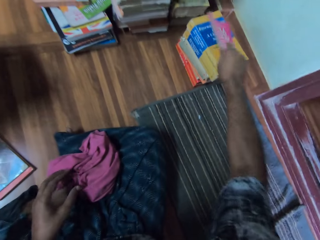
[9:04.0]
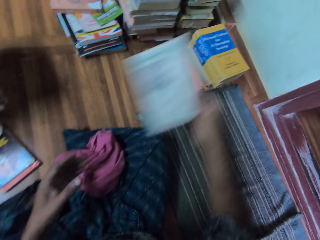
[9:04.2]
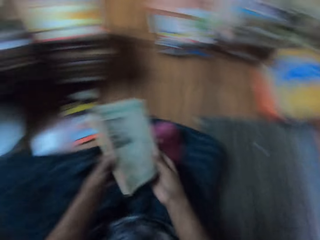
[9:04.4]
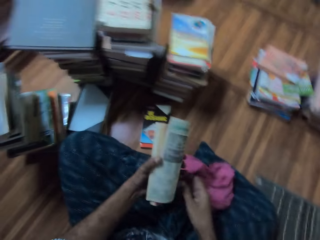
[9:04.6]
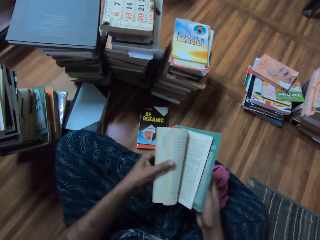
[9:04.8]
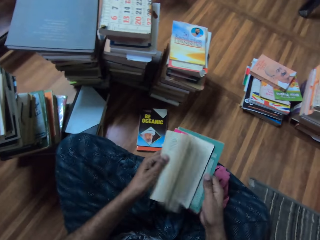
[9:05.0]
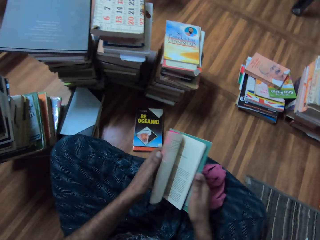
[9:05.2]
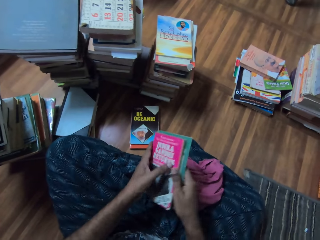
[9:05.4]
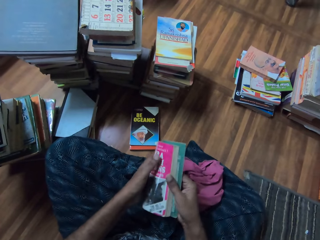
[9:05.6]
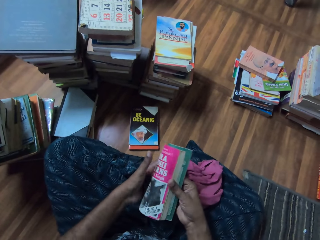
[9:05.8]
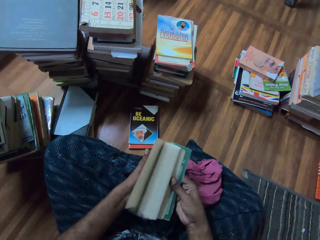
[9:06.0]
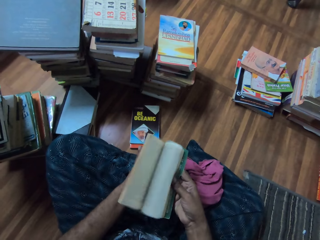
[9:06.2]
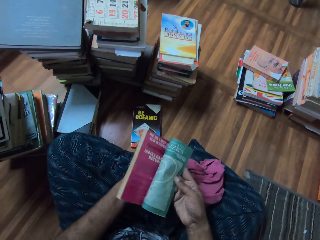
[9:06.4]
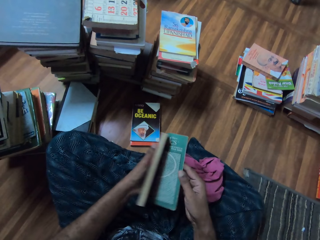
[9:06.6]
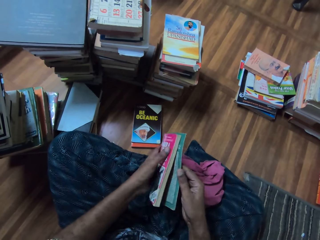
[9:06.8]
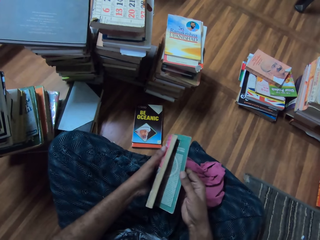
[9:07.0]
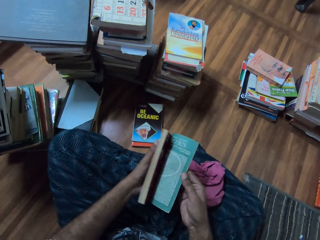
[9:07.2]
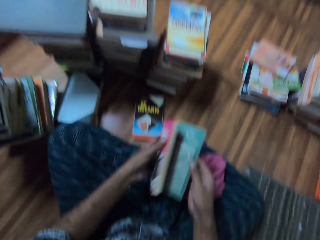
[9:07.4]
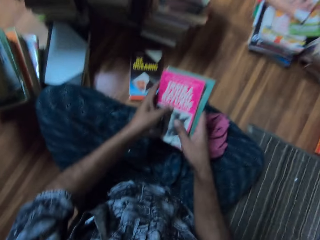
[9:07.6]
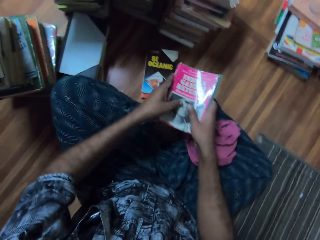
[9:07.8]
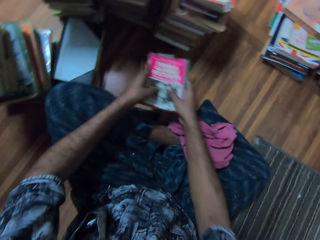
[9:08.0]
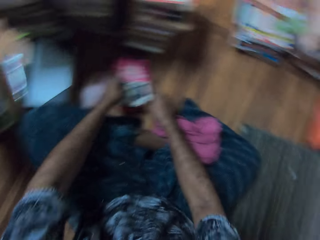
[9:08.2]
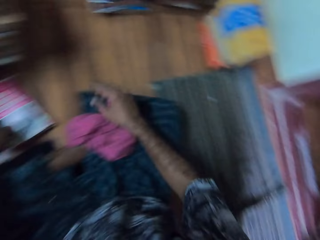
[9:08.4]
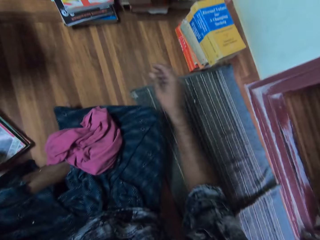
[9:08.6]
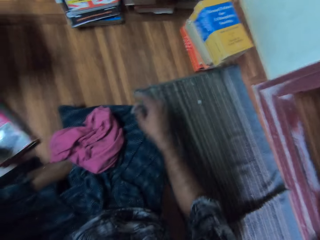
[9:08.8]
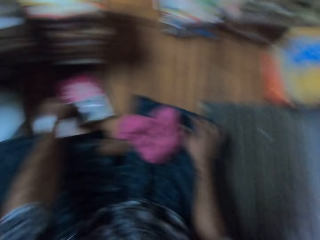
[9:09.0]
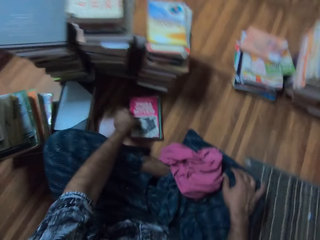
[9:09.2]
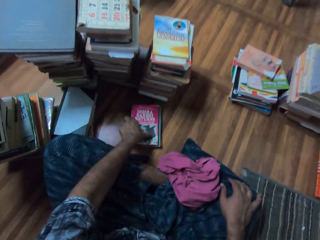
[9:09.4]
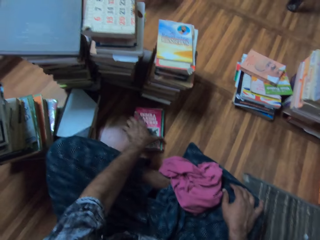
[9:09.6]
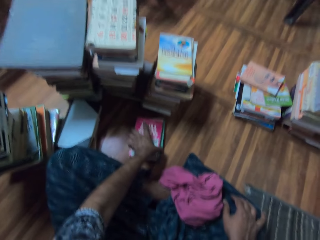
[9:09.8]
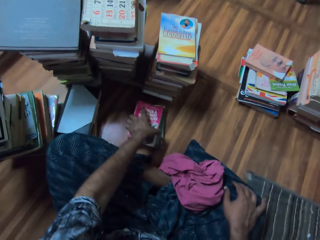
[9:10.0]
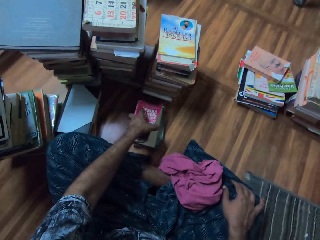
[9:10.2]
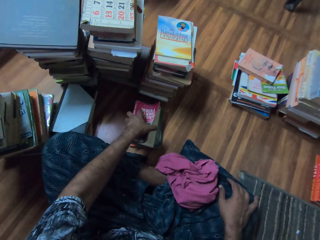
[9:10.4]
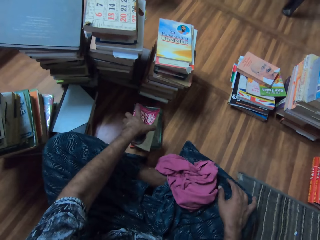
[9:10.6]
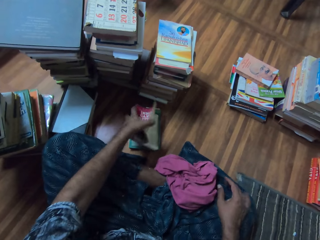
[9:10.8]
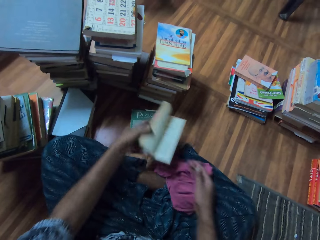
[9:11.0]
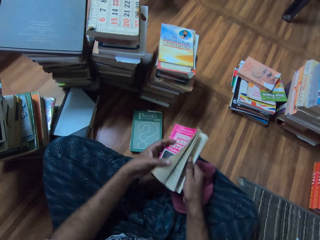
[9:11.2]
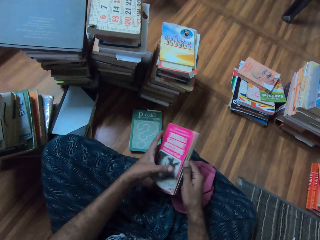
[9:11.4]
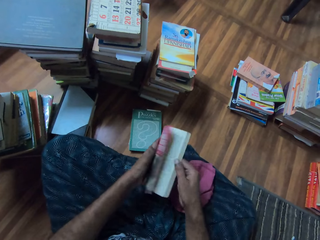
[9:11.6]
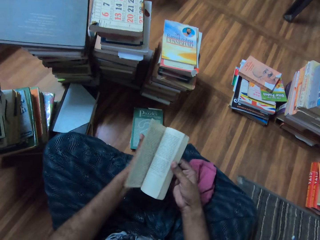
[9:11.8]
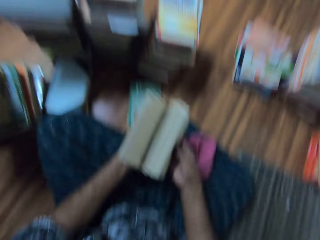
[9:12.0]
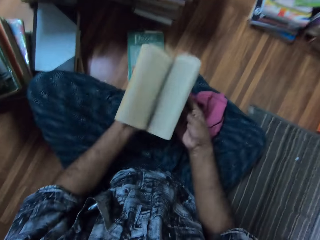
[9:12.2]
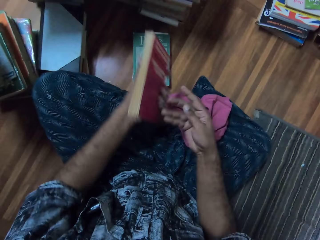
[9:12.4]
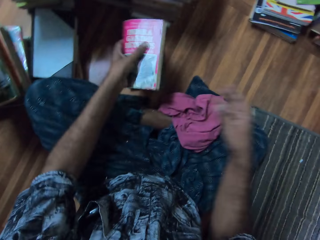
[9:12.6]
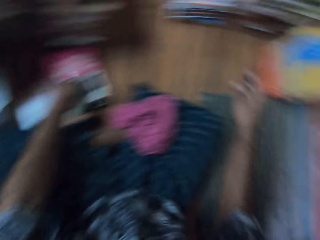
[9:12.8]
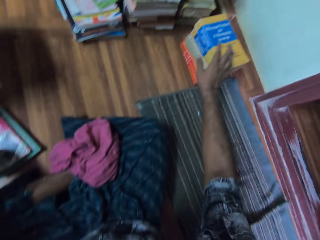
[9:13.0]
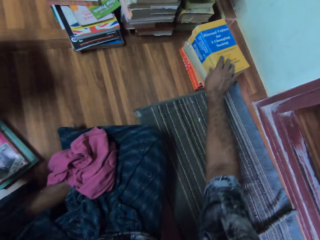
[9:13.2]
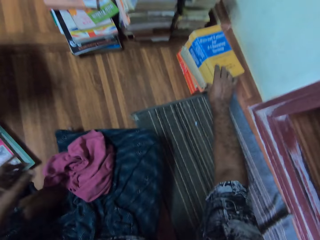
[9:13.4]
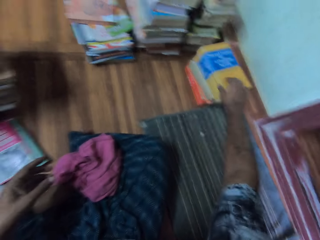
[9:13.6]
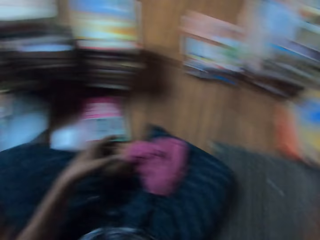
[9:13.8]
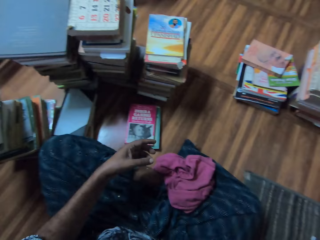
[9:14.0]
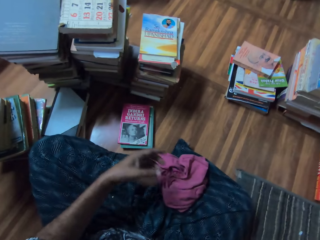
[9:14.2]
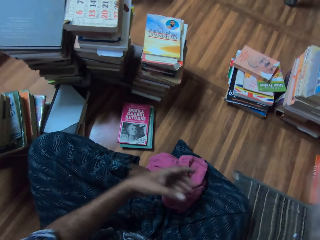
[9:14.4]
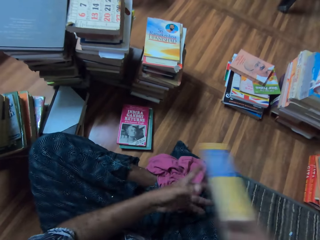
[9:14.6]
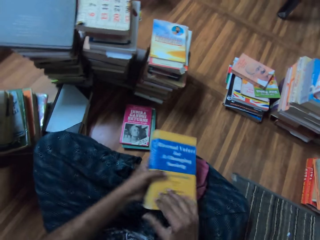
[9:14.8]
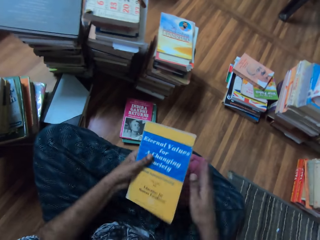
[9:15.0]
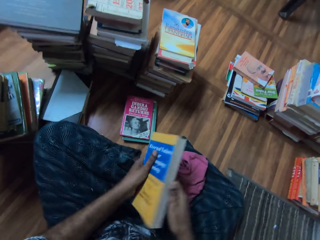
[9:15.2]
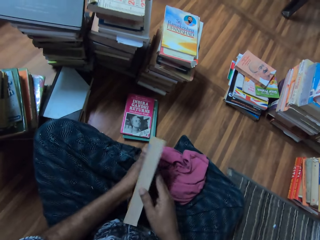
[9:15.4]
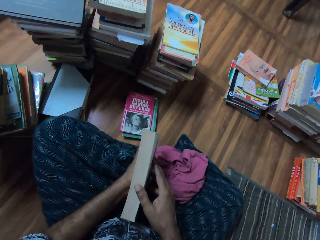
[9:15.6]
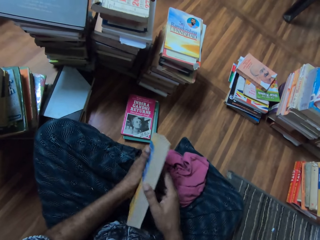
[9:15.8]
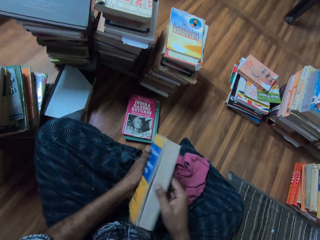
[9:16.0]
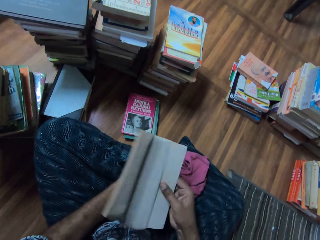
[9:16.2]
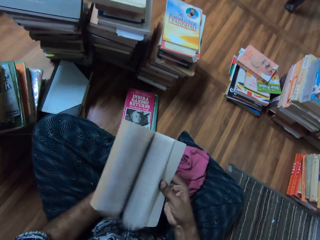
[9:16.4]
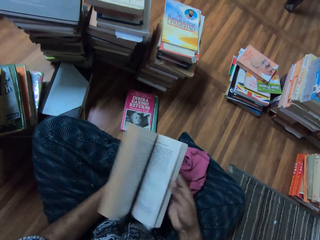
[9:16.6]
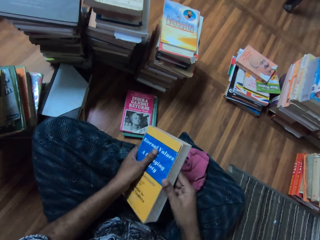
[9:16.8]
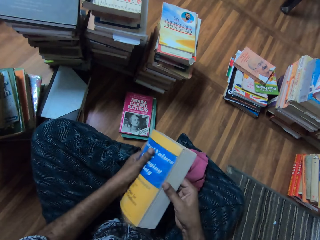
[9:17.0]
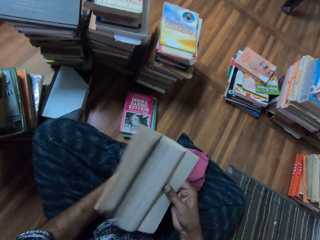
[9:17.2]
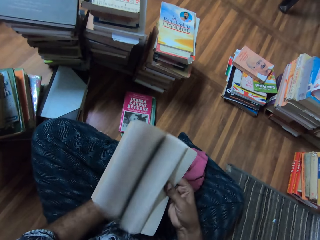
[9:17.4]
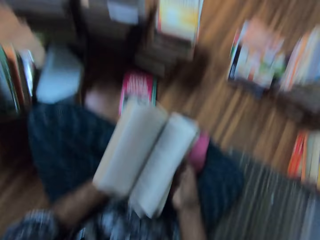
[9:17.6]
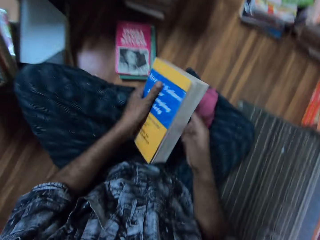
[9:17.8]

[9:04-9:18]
The camera wearer takes the book. They flip the book pages. They place the books on top of each other. They pick up the book. They flip the book pages. They place the books on top of each other. They take the book. They open the book.

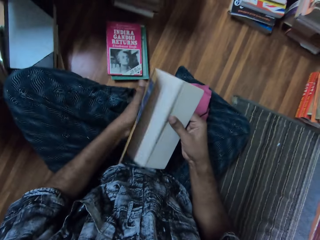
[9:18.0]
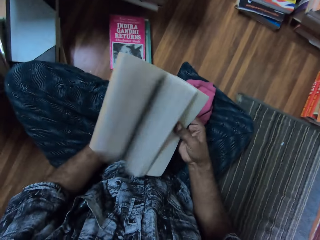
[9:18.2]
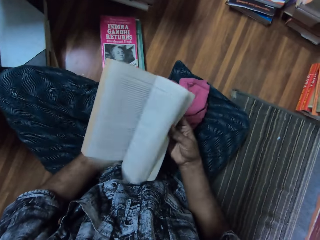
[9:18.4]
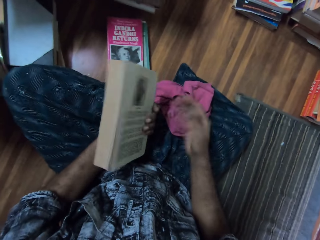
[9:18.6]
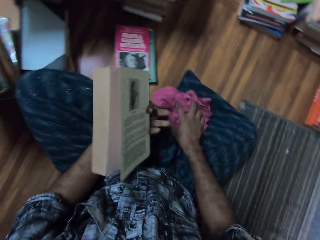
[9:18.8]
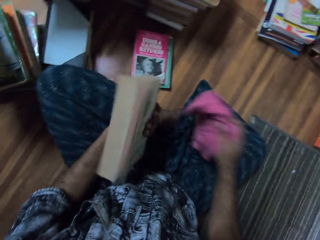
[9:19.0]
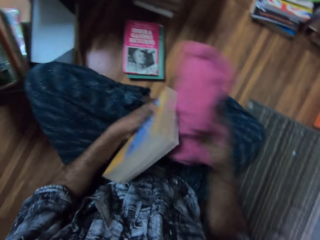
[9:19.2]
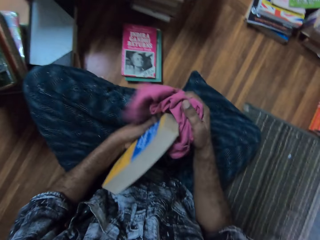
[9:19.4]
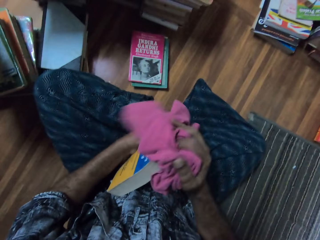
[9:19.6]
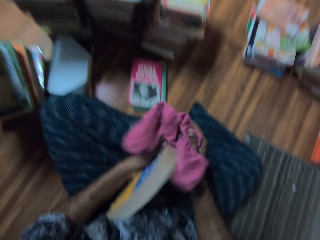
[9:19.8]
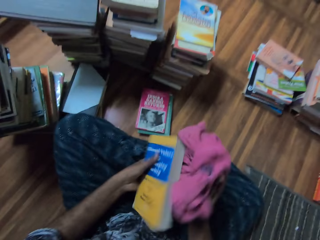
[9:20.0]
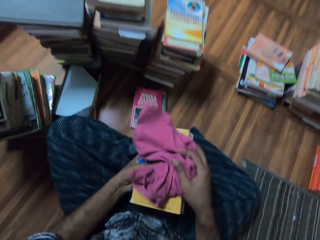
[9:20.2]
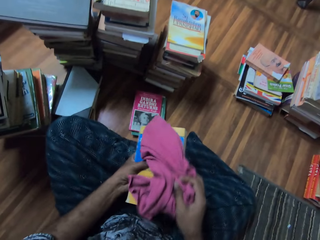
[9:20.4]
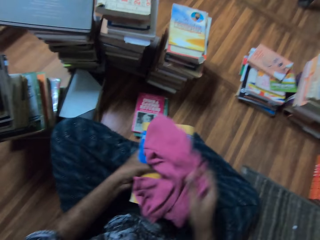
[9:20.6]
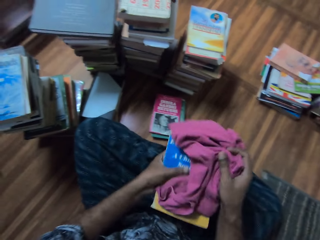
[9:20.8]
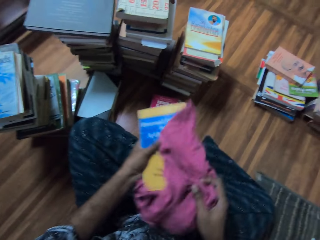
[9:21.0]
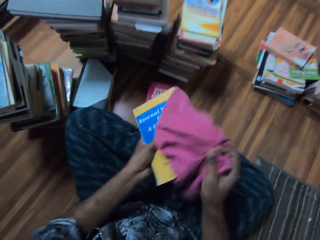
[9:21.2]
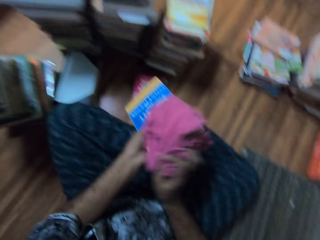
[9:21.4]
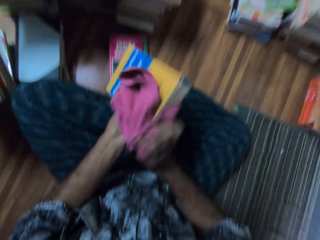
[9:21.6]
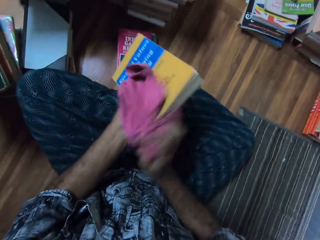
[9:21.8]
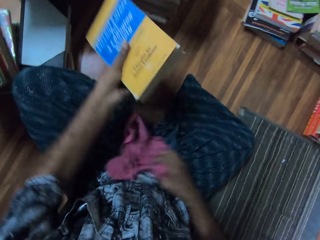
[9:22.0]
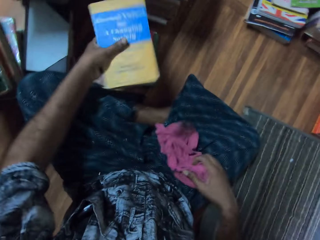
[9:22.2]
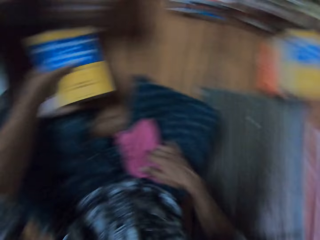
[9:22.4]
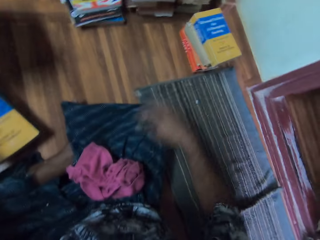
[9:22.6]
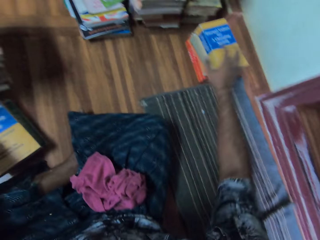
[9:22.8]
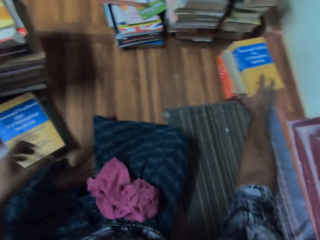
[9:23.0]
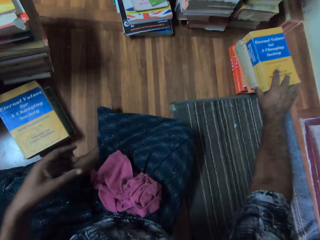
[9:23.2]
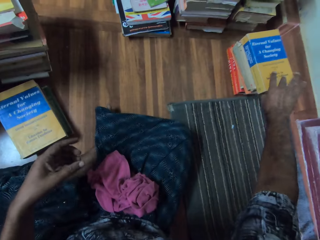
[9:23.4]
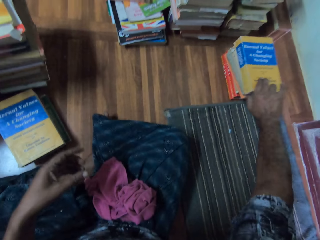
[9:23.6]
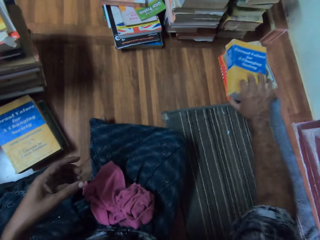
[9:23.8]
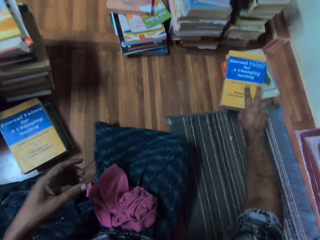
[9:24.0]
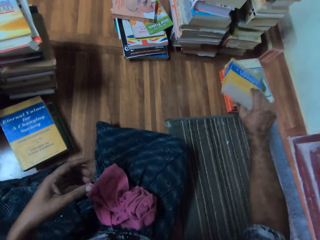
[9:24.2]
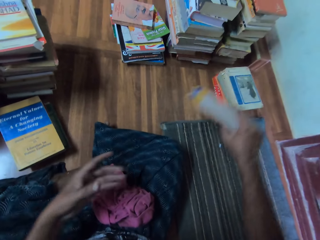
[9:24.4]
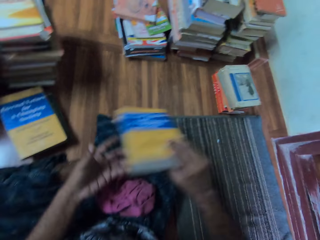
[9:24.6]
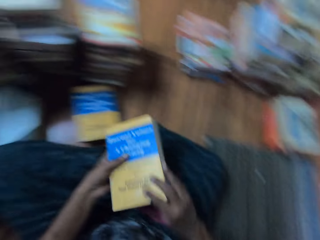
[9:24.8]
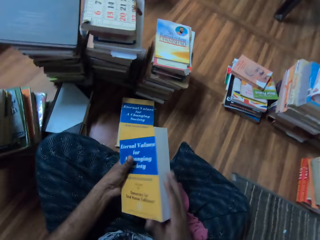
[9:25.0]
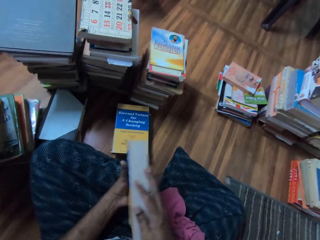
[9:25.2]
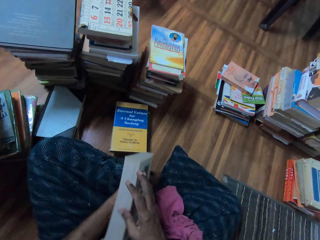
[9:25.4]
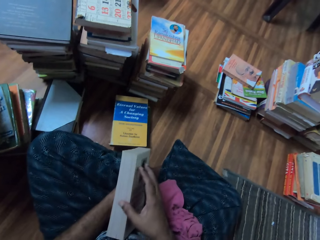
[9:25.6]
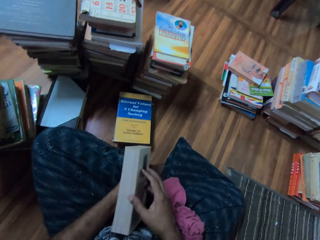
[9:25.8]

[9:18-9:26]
The camera wearer picks up the piece of cloth or material on the floor with the right hand. She wipes the book with the piece of cloth. She puts the material on the lap. She puts the book on the floor. She picks up the book on the floor with the right hand. She holds the book with her hands.
